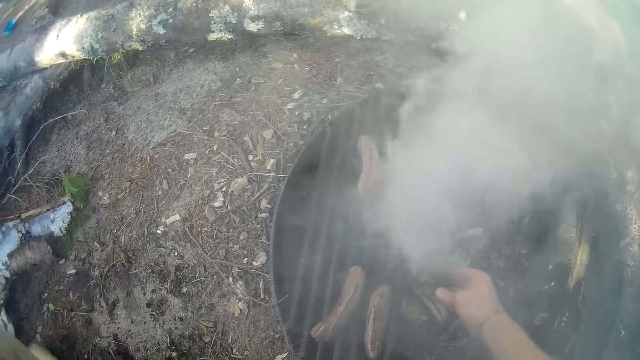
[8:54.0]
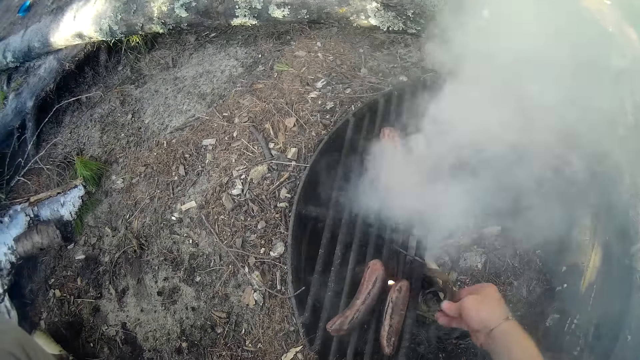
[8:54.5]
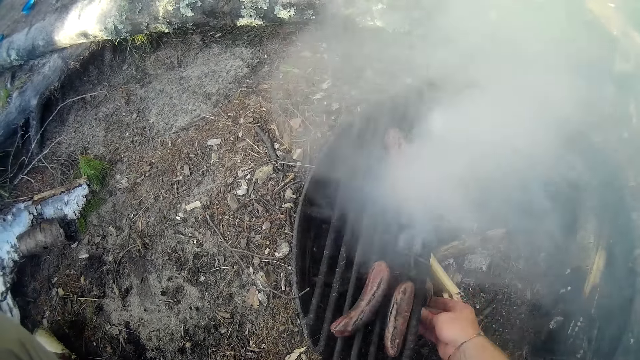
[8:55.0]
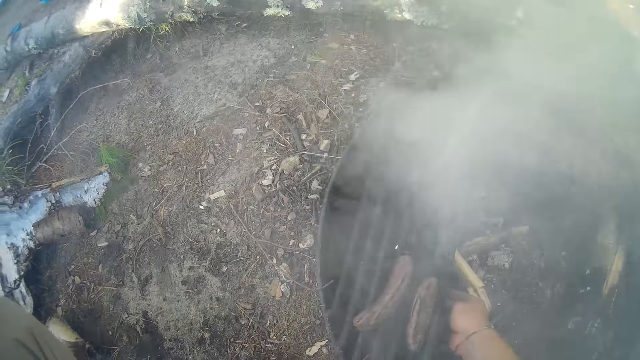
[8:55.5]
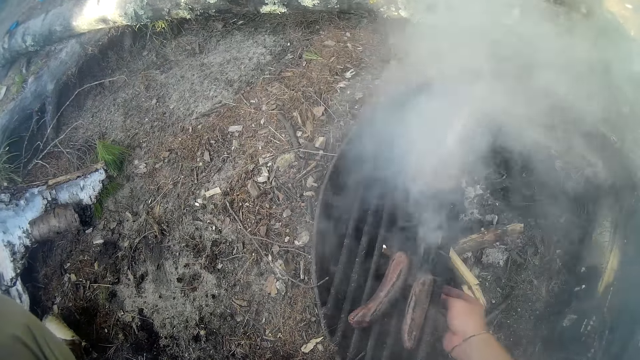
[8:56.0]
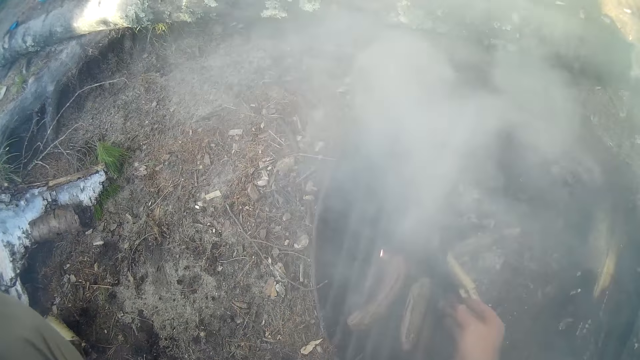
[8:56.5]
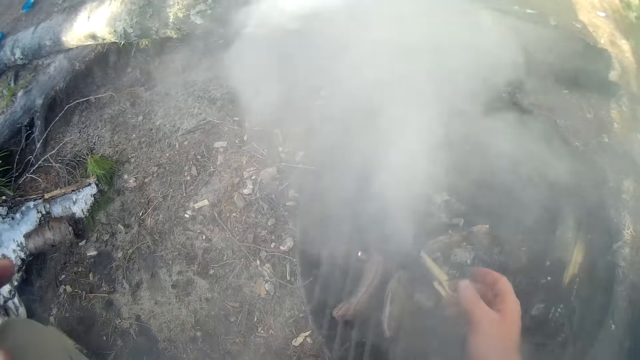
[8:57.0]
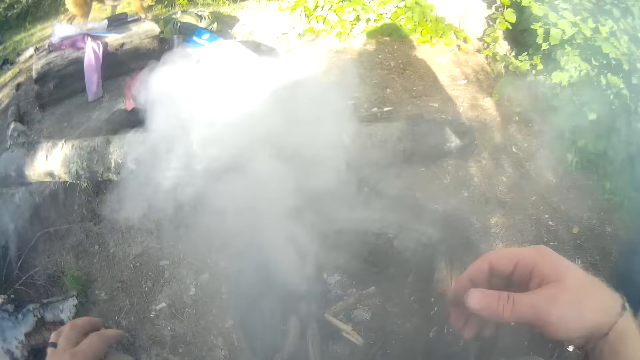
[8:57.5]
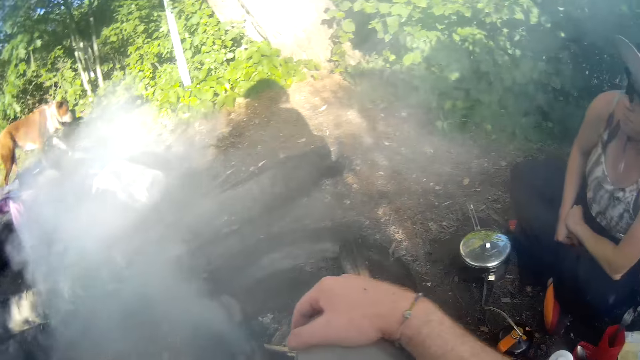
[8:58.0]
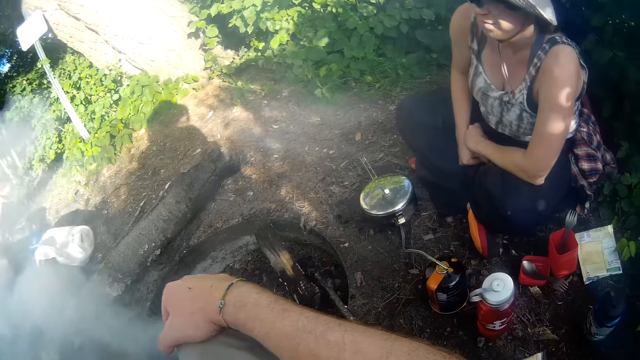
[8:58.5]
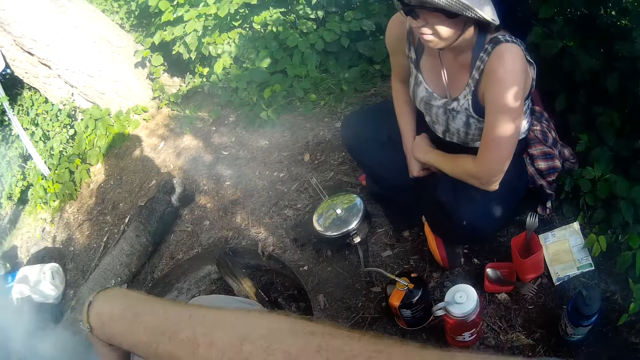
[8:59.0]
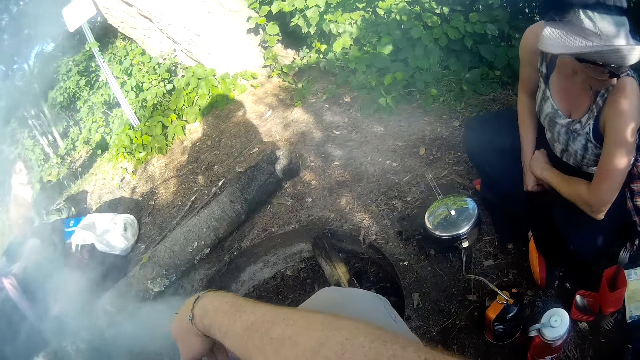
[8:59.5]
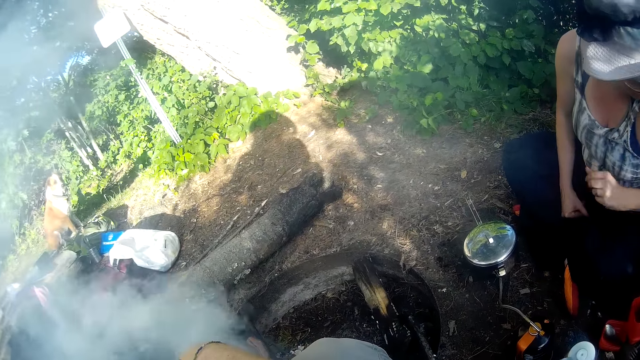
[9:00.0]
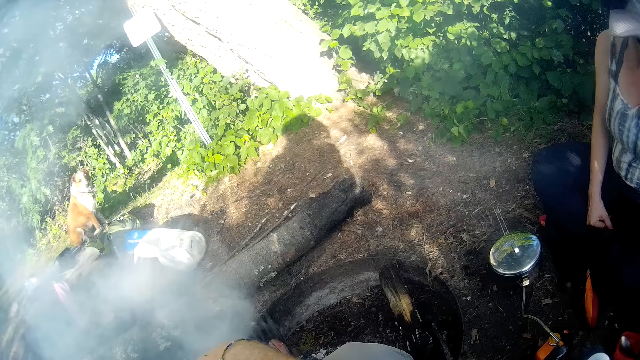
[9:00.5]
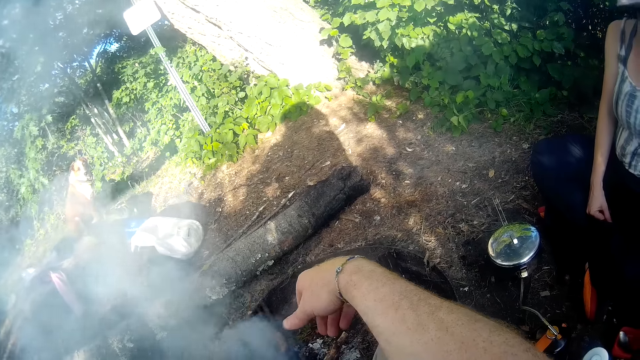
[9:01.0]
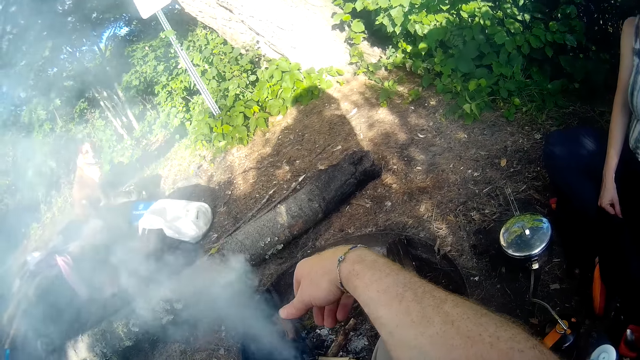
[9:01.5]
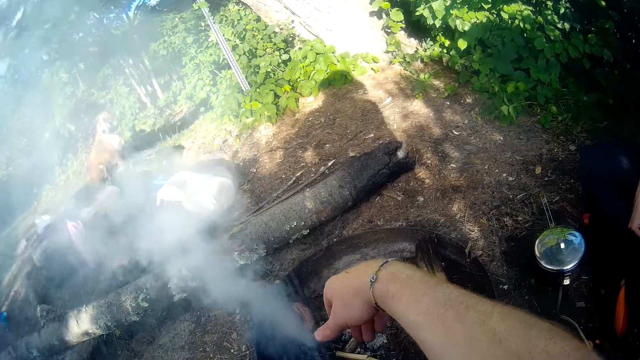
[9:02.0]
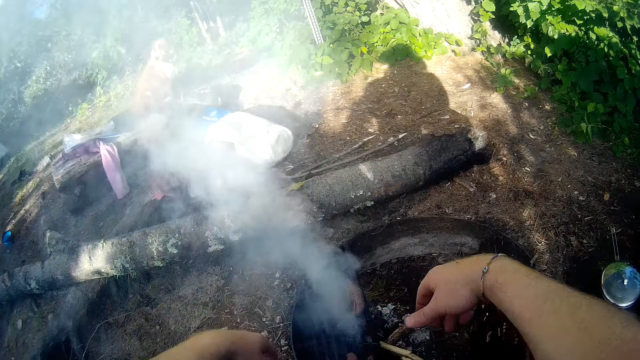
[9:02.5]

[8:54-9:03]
The camera wearer stares at the grill.

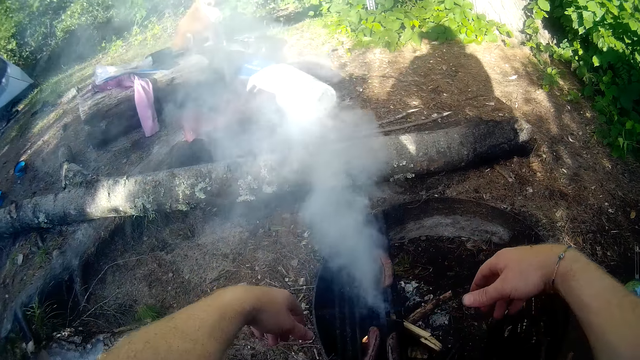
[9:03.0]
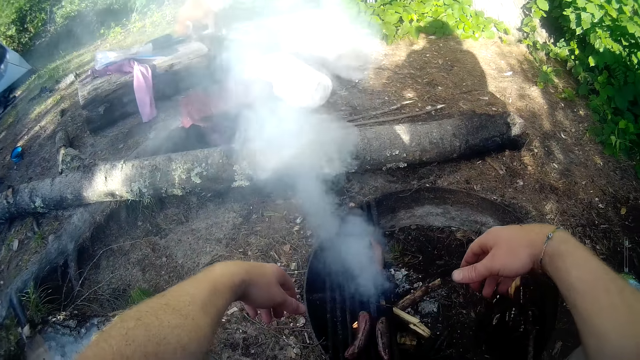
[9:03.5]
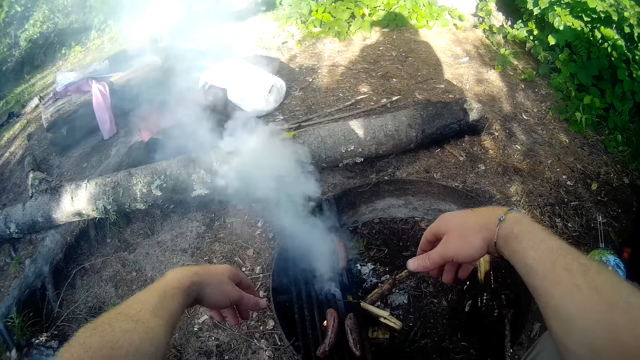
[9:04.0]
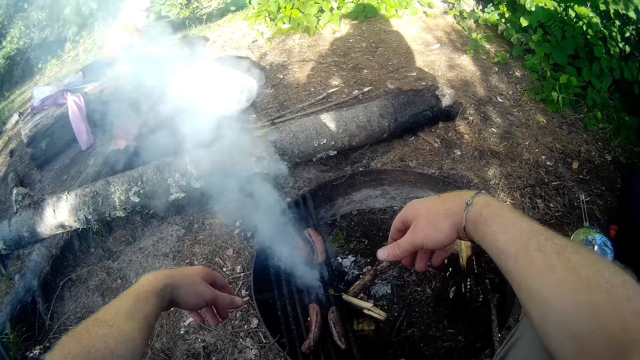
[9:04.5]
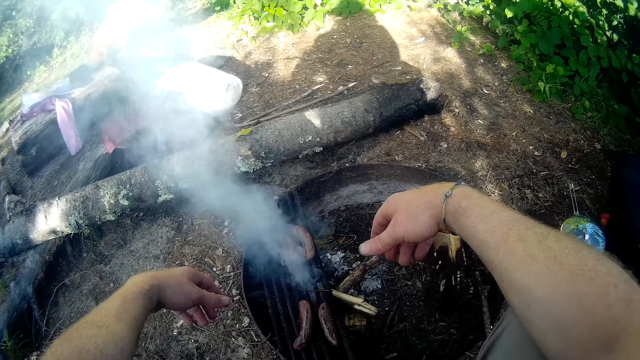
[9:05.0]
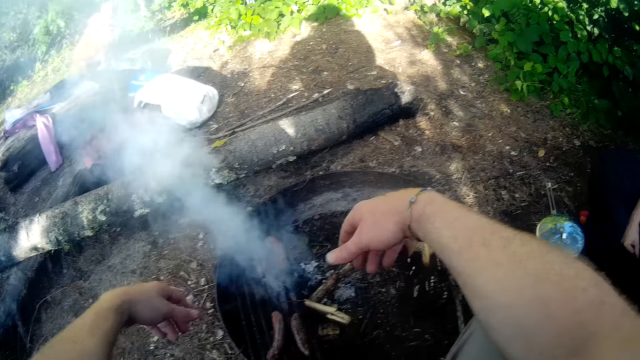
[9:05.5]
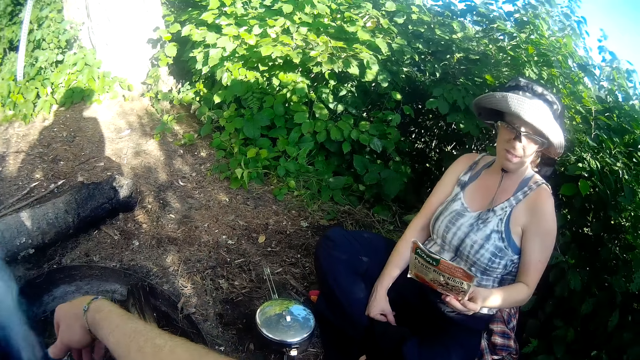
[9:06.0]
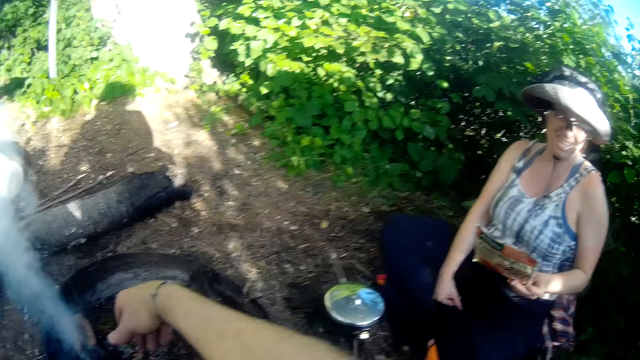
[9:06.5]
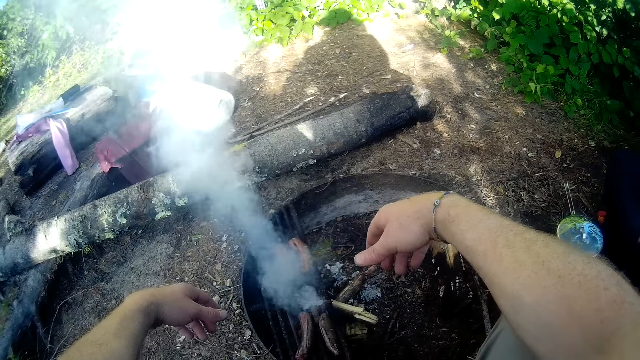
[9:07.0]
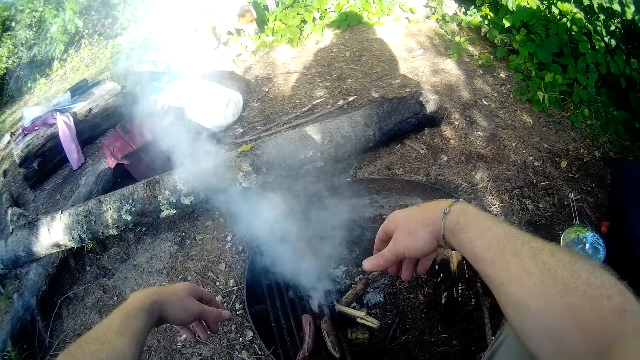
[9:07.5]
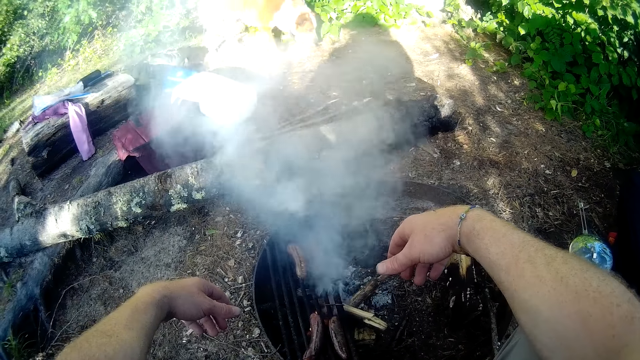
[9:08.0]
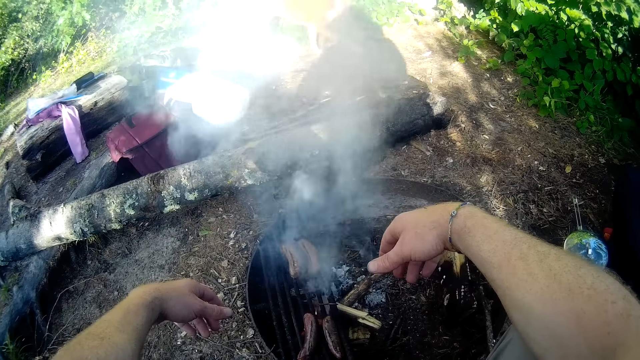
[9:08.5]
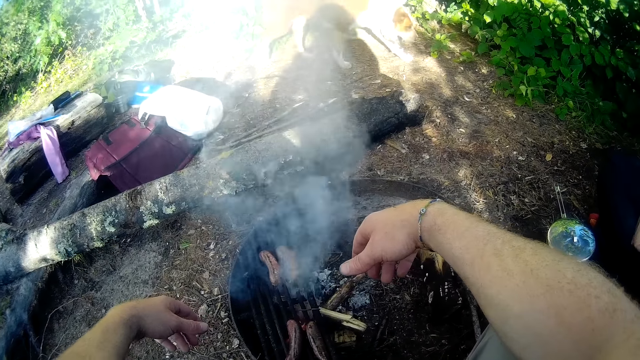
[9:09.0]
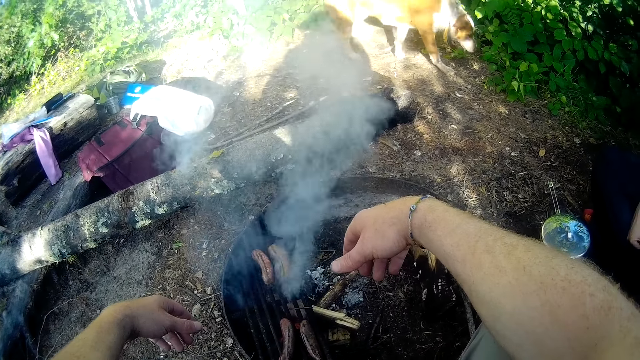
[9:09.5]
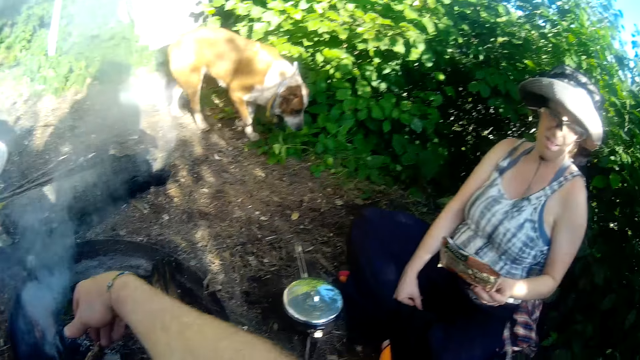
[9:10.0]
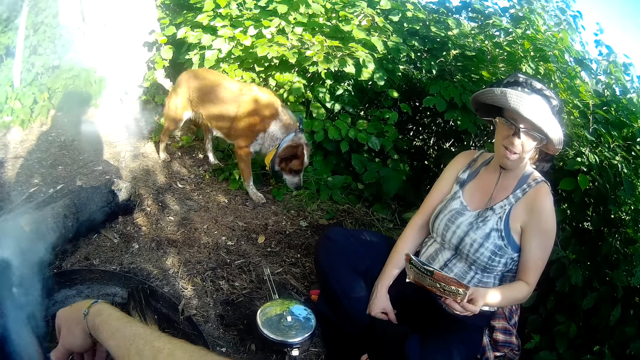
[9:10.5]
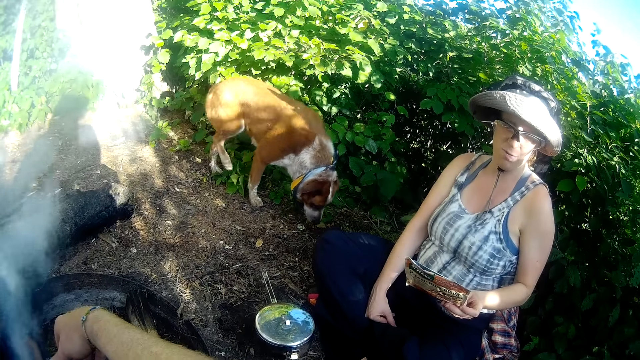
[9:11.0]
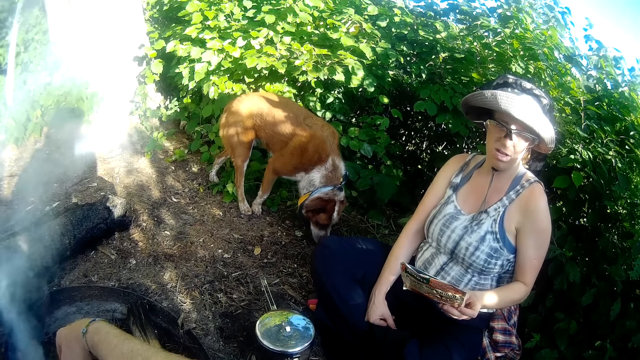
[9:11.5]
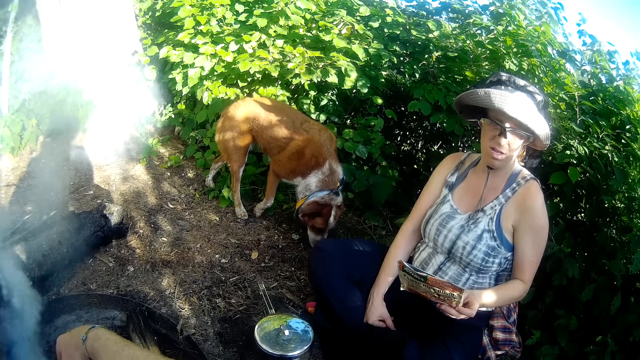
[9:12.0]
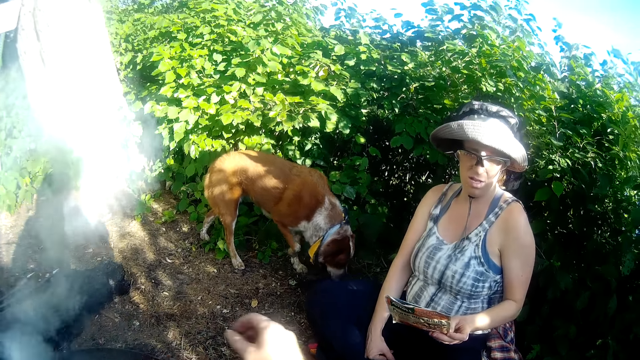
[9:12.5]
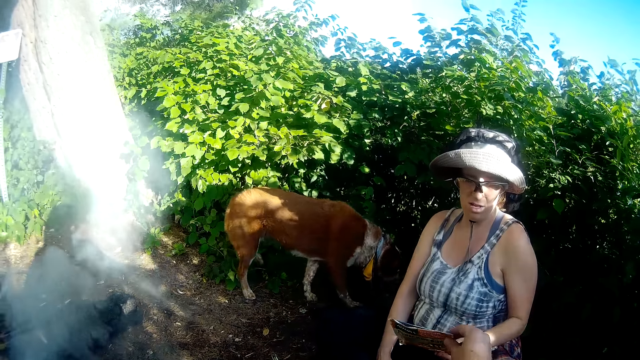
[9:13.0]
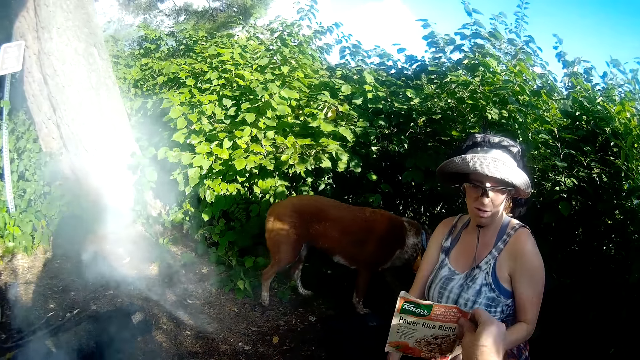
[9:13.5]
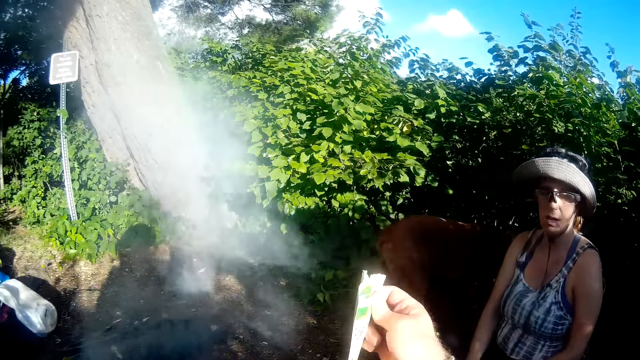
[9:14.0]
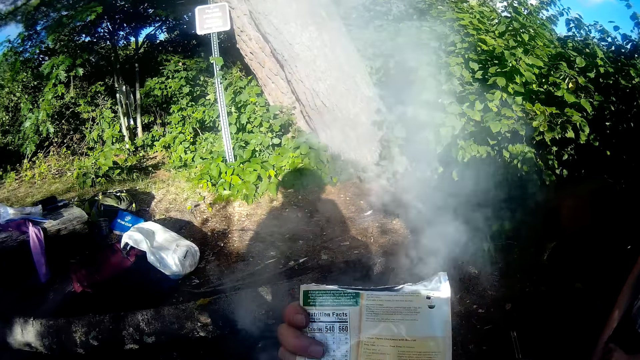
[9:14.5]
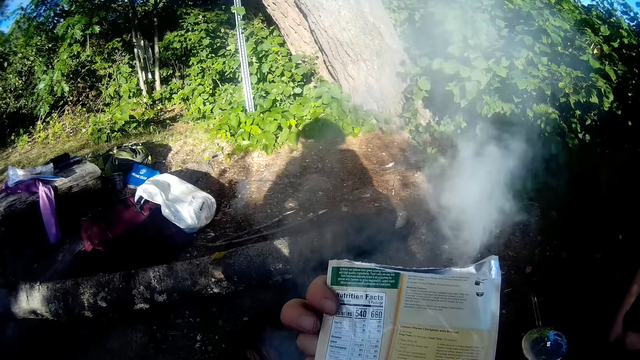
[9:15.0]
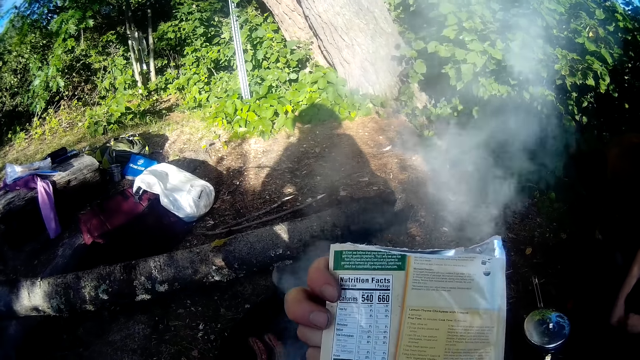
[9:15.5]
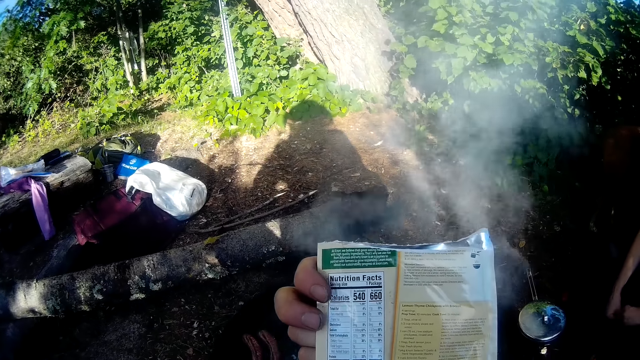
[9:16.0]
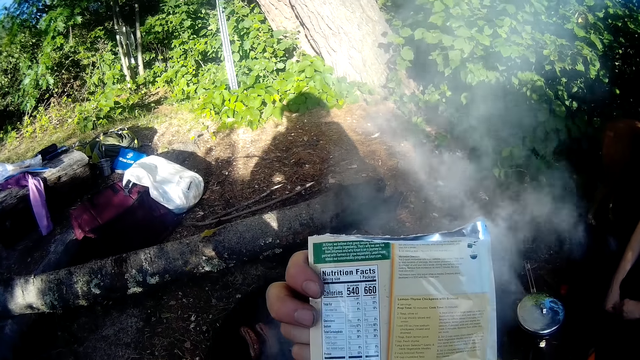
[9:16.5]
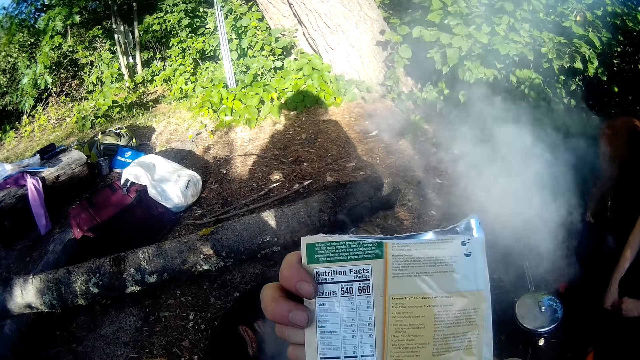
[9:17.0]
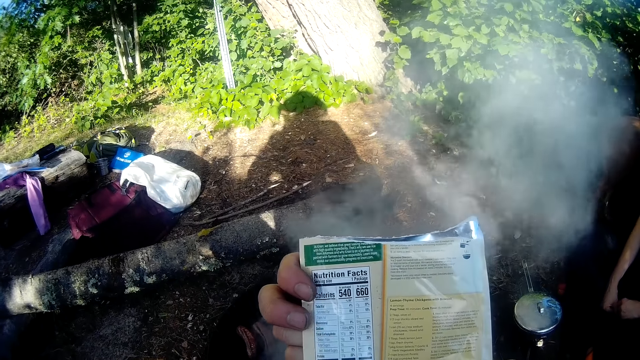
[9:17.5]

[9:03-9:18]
A woman talks to the camera wearer. The camera wearer stares at the grill. The woman talks to the camera wearer. The dog walks towards the woman. The camera wearer collects a pack or packet of ingredient from the woman with his right hand. He reads the packet.
